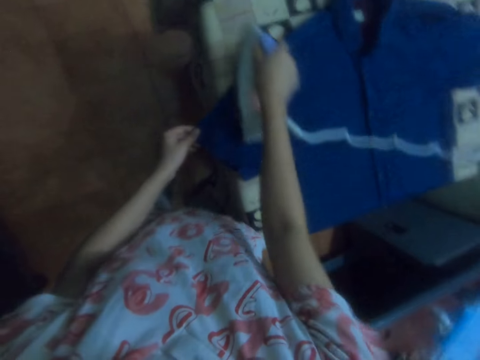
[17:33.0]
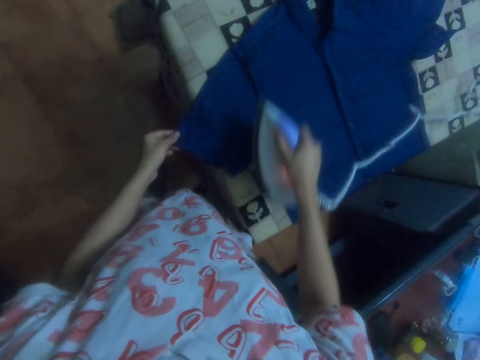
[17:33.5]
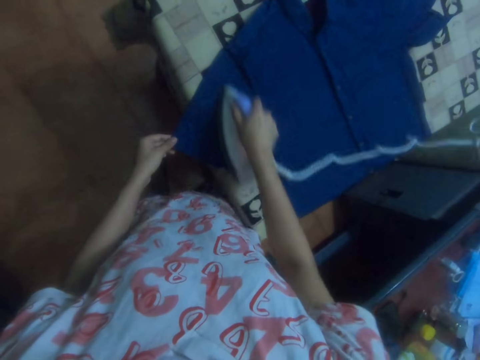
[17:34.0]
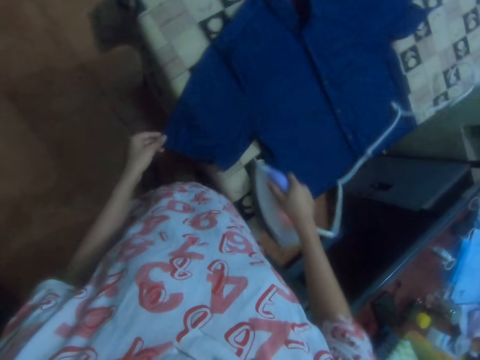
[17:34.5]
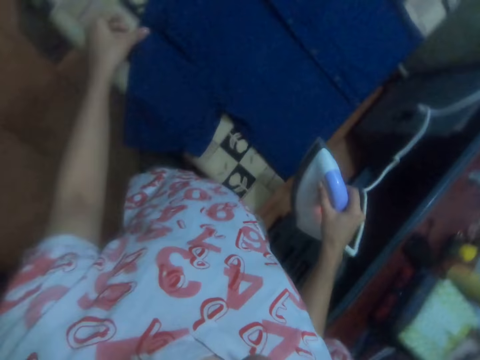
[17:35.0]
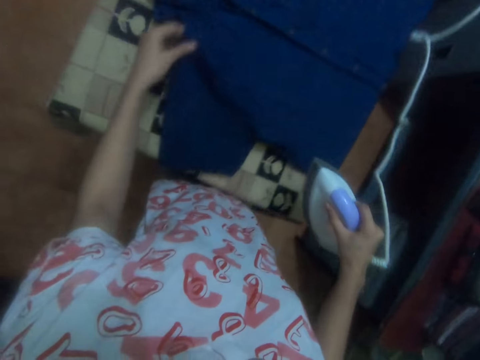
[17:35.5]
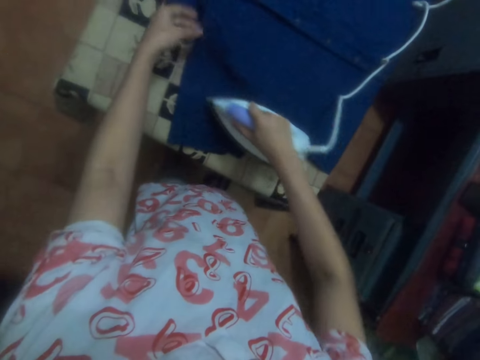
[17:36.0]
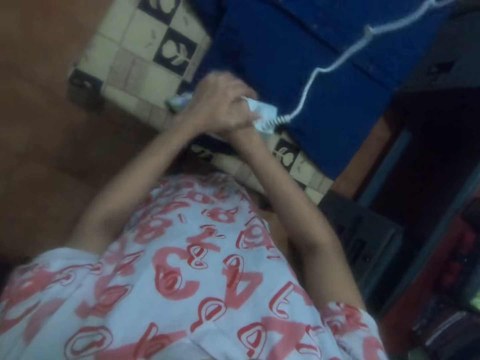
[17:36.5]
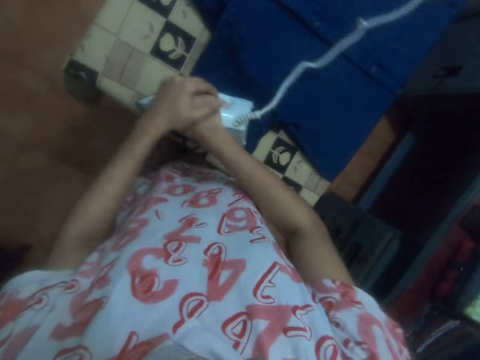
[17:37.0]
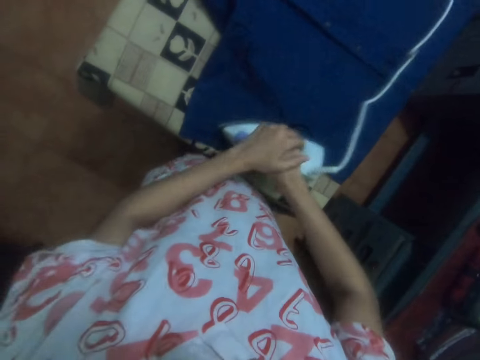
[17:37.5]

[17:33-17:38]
The camera wearer adjusts the shirt.
